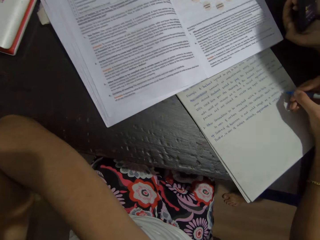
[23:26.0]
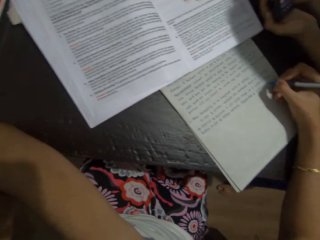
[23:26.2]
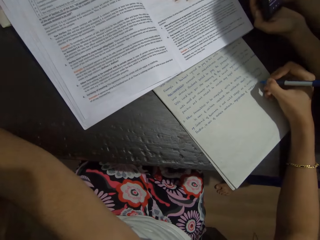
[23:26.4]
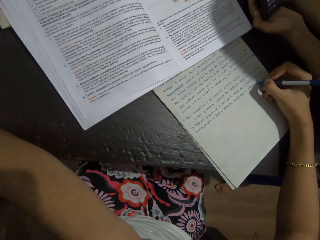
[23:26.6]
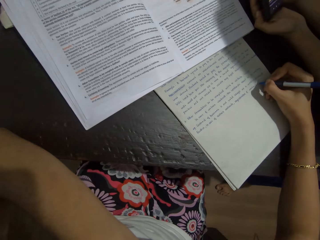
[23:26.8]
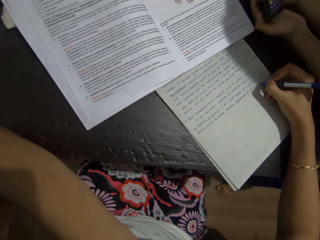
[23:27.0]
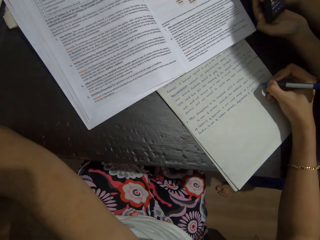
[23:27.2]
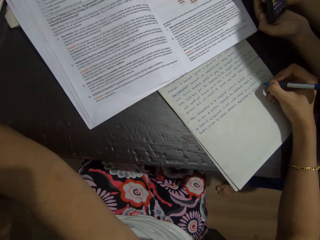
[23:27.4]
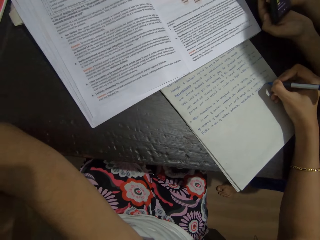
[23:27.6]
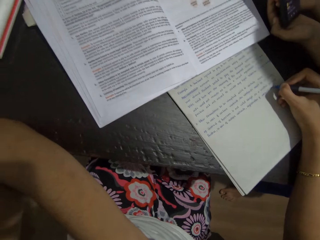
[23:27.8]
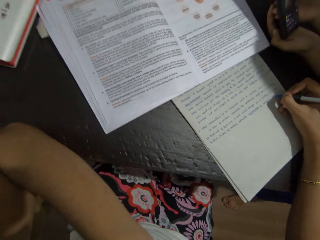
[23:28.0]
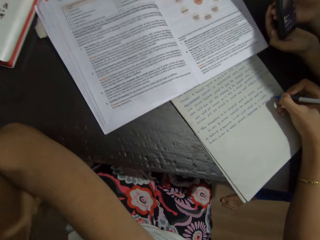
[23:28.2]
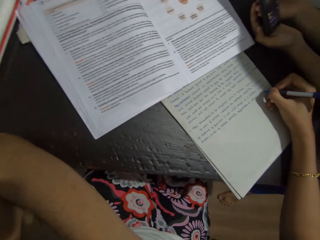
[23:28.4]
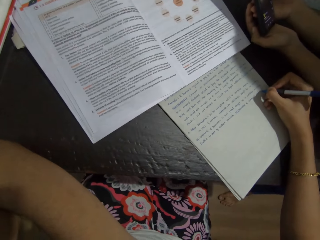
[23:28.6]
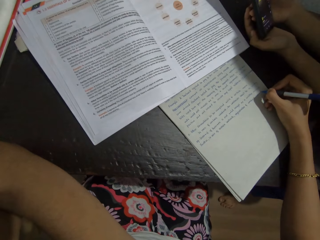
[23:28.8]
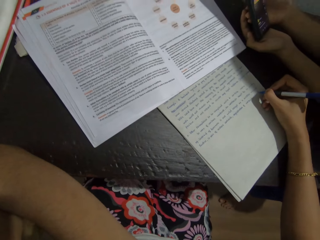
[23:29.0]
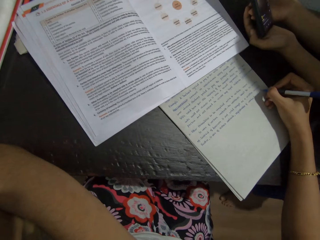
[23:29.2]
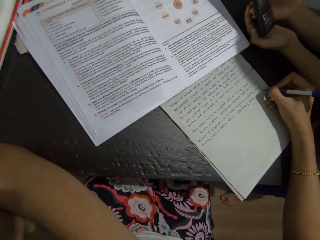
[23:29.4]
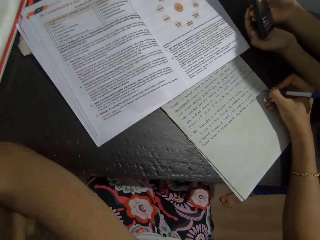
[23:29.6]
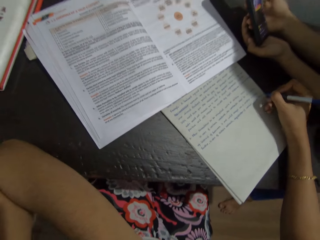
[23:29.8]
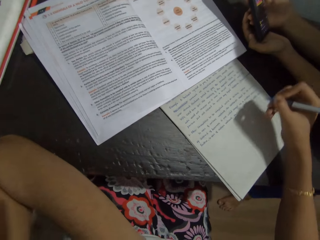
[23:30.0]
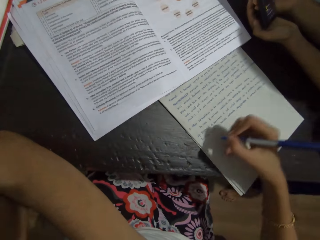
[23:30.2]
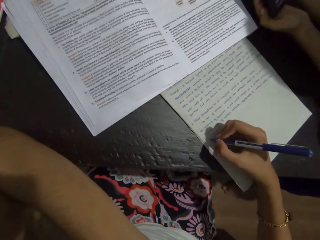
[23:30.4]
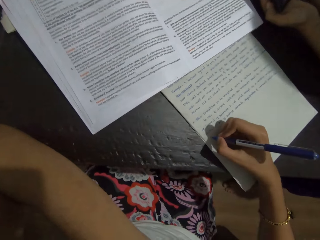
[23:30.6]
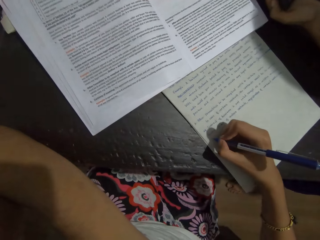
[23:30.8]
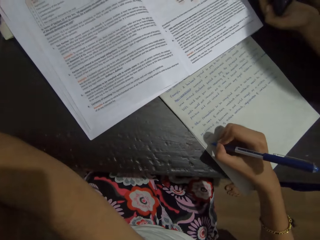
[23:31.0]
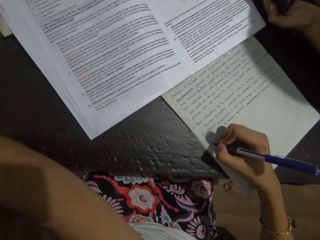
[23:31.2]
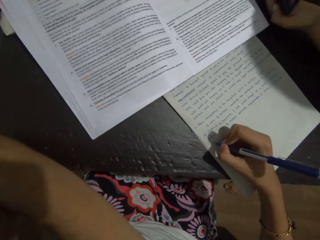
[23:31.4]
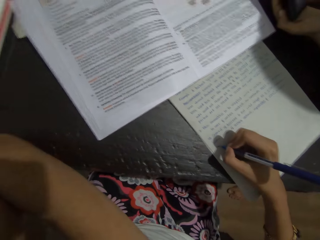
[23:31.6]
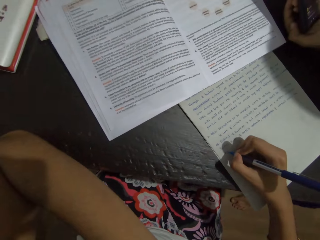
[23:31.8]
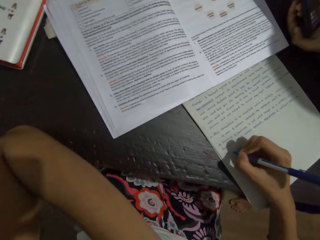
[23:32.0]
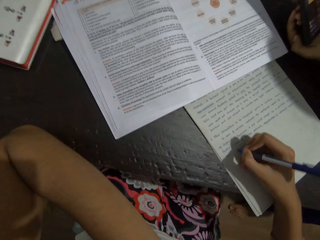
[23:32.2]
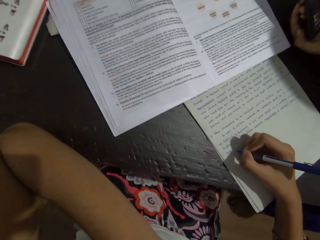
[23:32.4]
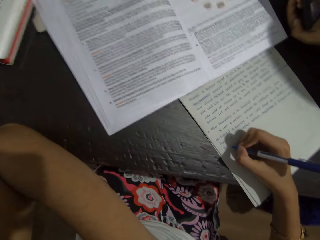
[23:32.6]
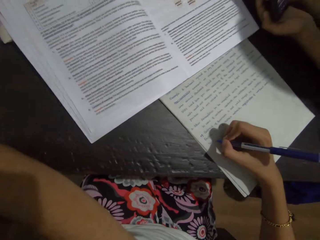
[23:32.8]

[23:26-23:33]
The camera wearer writes on a paper or book.

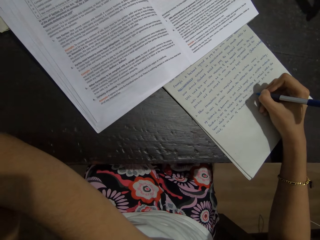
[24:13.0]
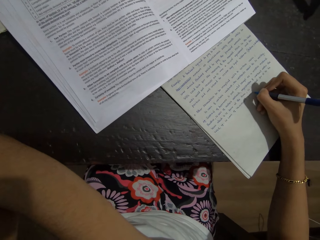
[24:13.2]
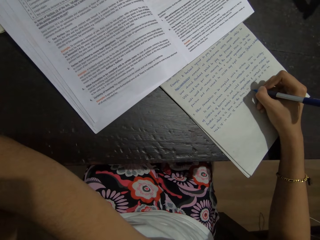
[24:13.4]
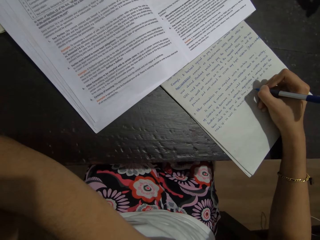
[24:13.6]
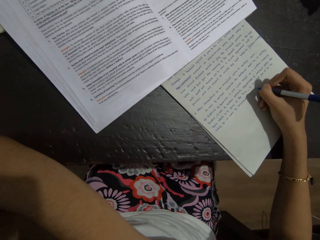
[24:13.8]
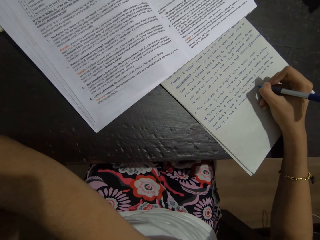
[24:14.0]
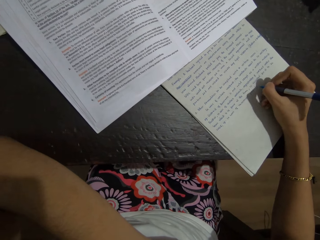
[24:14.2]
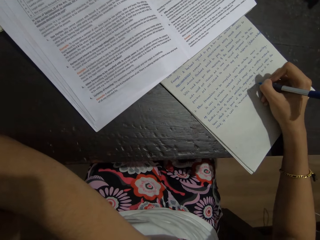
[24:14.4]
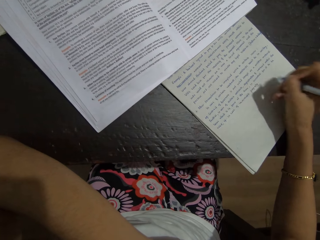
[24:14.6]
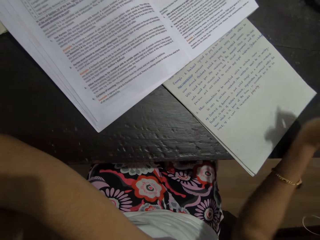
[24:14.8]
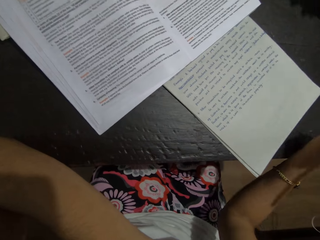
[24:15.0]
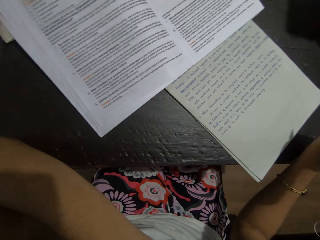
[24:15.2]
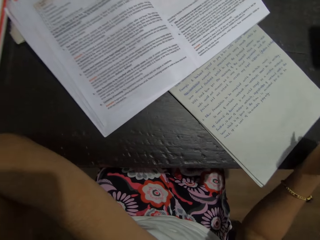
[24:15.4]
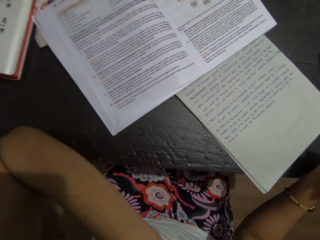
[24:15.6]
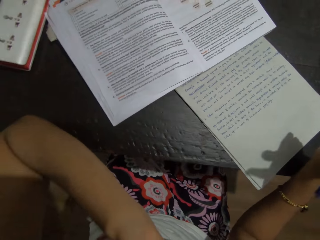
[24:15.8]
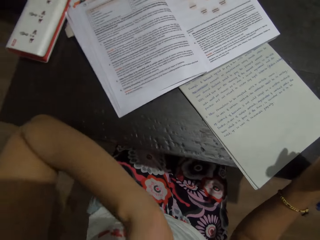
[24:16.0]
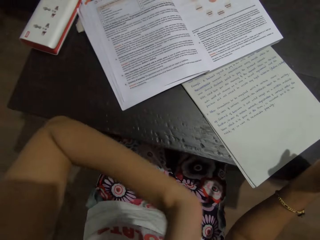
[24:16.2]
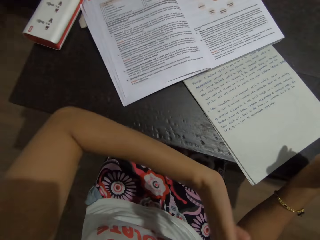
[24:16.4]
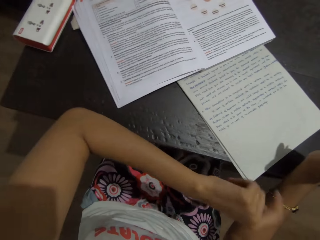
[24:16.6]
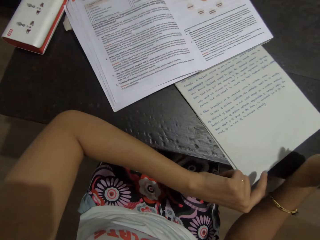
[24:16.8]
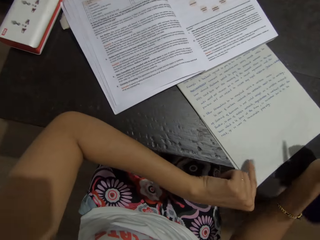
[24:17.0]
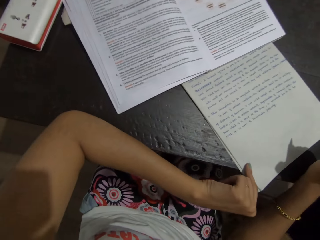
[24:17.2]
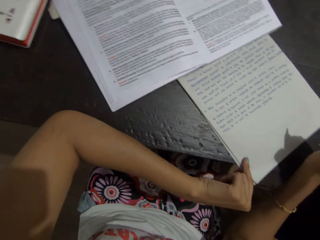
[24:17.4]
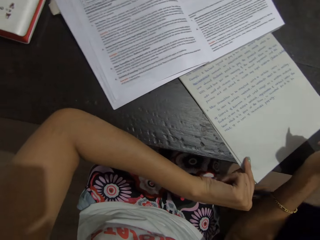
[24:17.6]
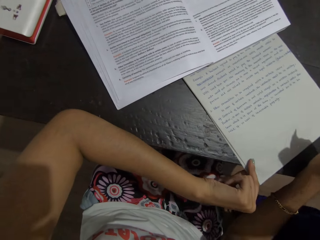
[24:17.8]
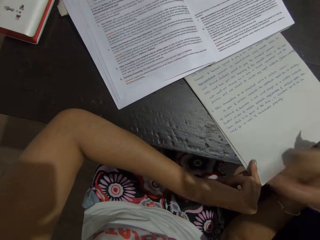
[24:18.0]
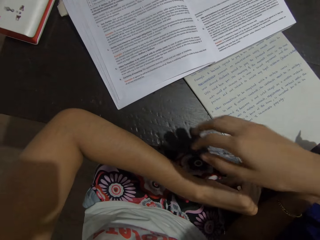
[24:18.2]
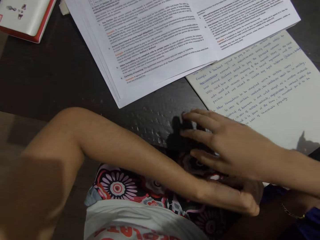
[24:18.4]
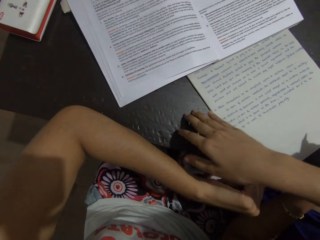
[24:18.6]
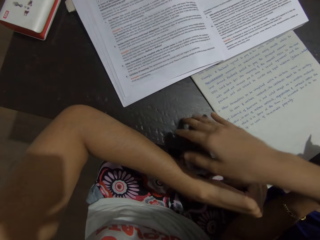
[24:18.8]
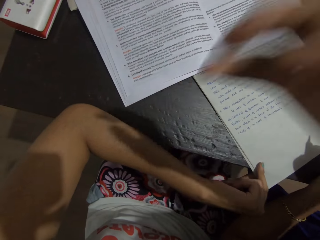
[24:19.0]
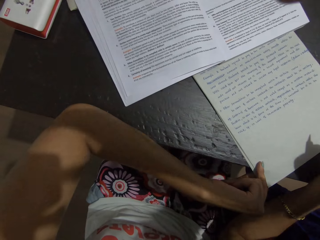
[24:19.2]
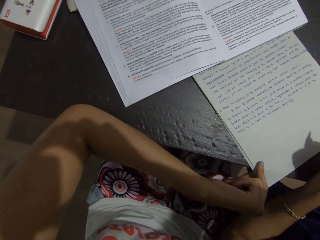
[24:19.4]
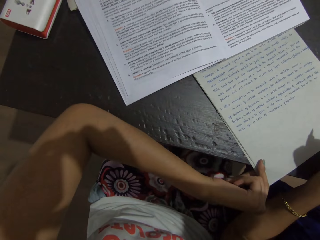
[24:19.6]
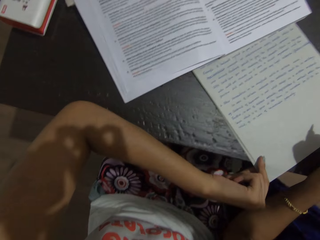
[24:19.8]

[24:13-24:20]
The camera wearer moves her hands. She holds a book. A woman moves her hand. The camera wearer touches the table with her right hand.
